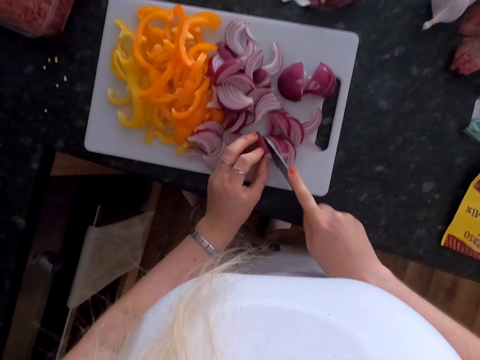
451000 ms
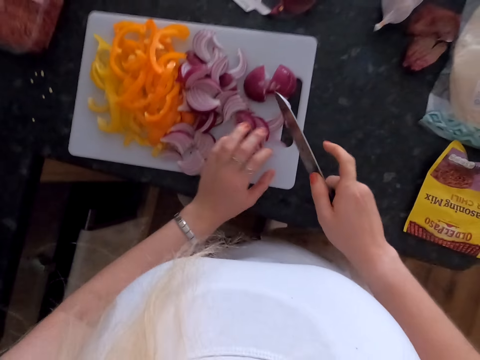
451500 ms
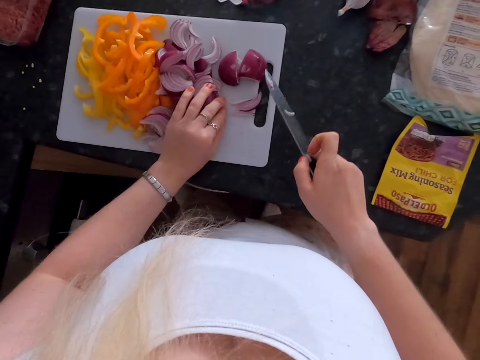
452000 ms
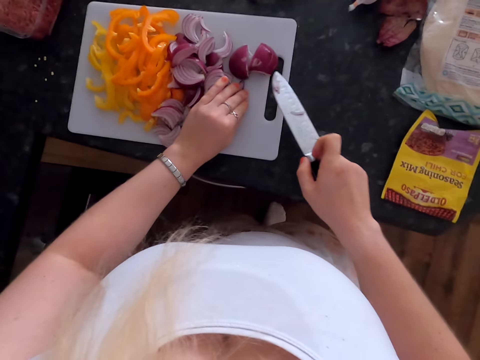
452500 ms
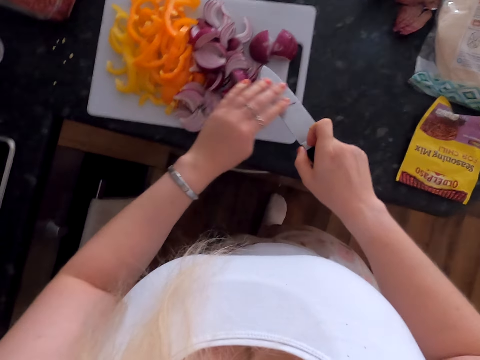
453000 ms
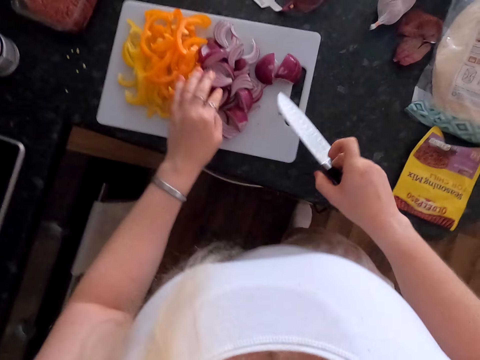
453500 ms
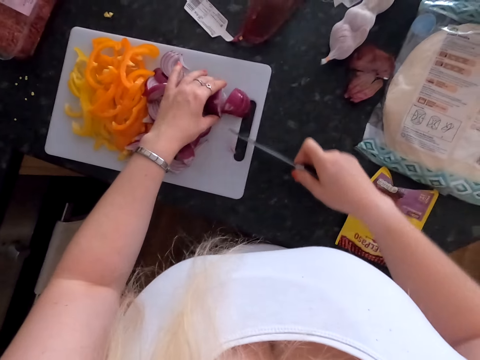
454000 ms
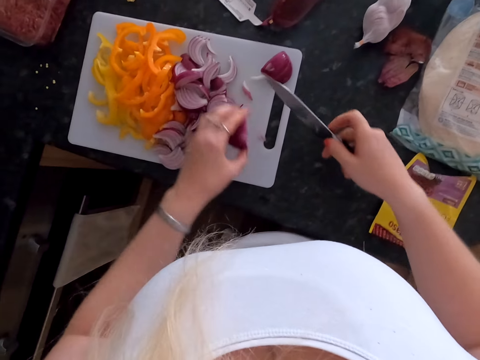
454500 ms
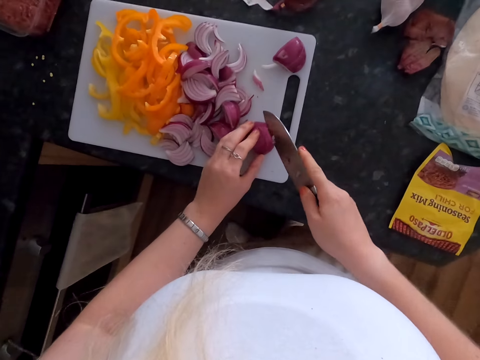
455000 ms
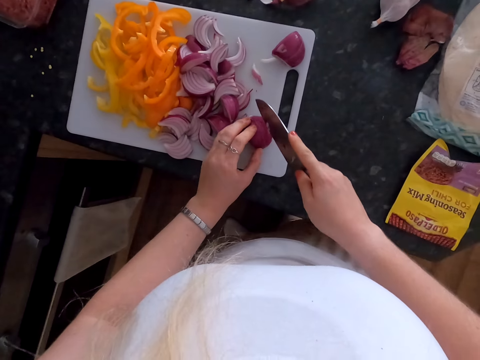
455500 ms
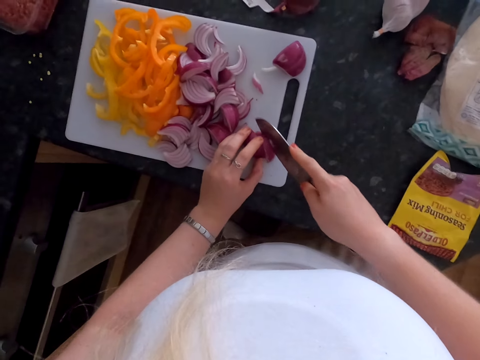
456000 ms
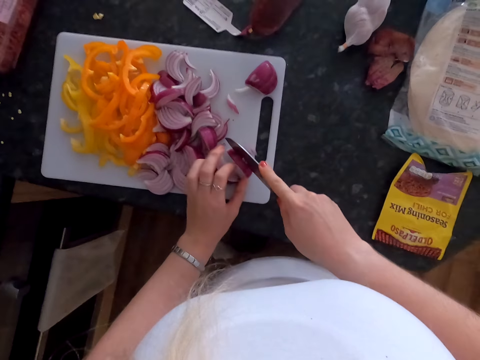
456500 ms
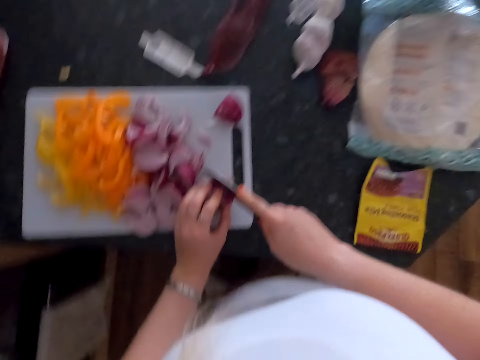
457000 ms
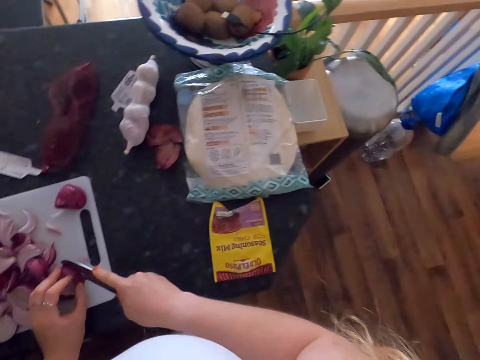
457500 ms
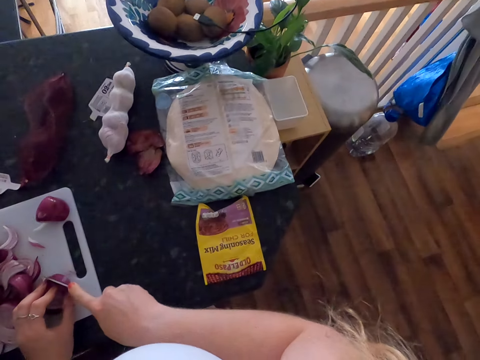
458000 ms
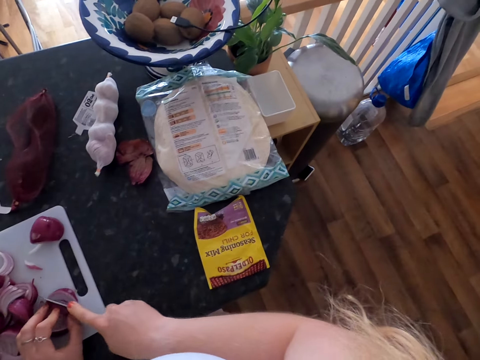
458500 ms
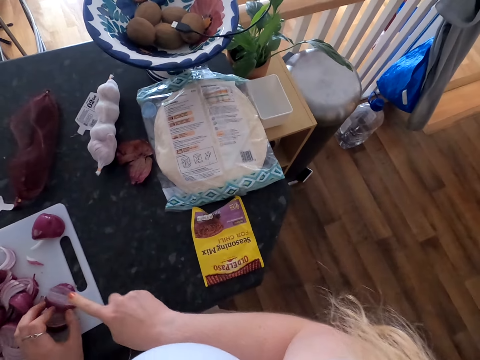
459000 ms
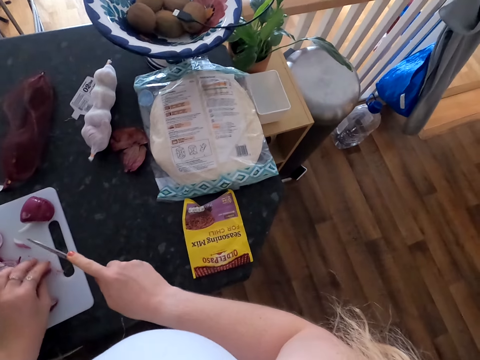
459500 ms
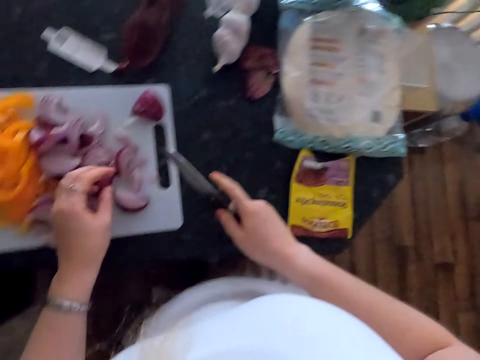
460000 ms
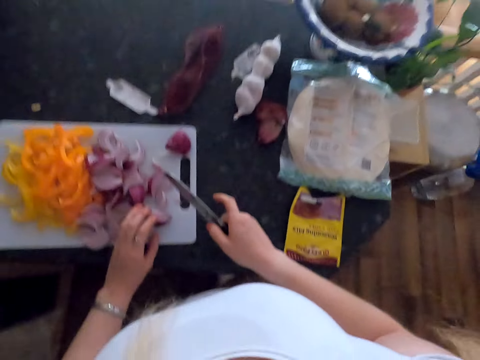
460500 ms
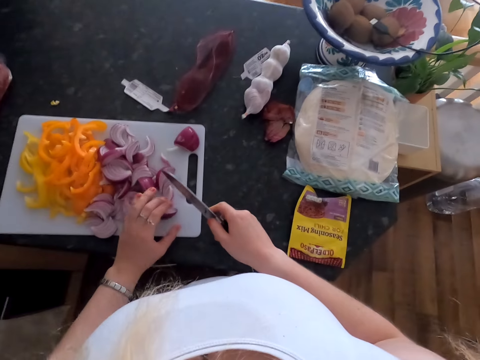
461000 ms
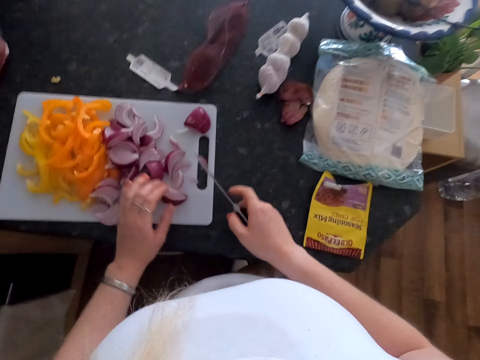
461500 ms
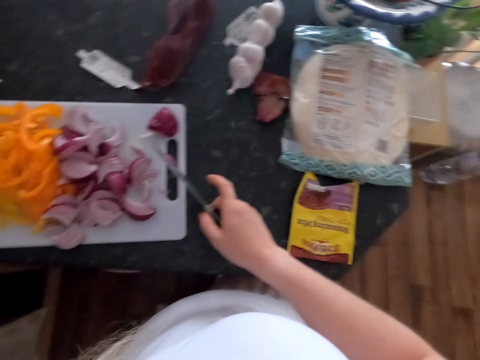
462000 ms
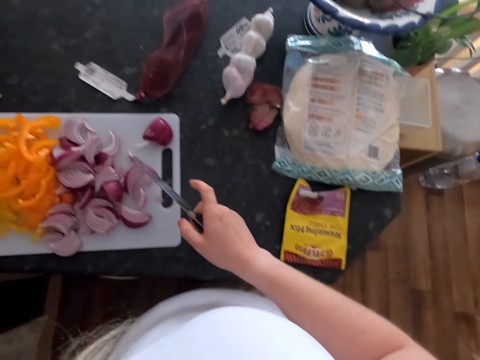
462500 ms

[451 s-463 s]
The camera wearer moves onions. They remove an onion from the knife. They pick up the onion. They move the onion. They put the onion on the cutting board. They slice the onion. They move the onions.

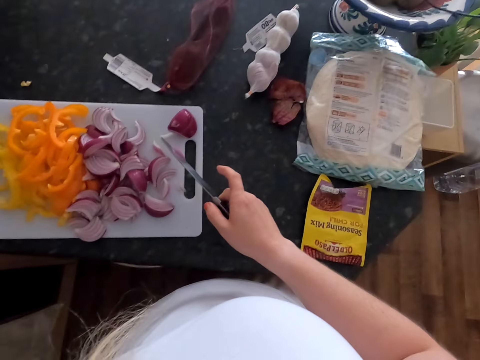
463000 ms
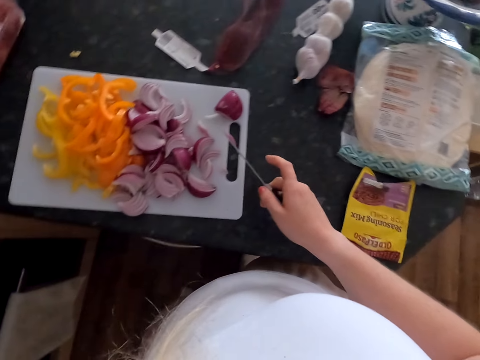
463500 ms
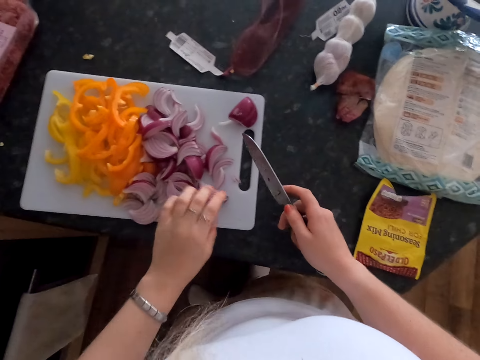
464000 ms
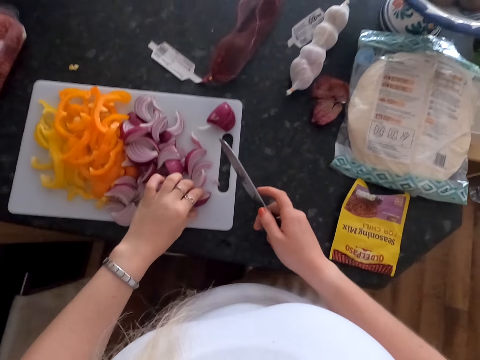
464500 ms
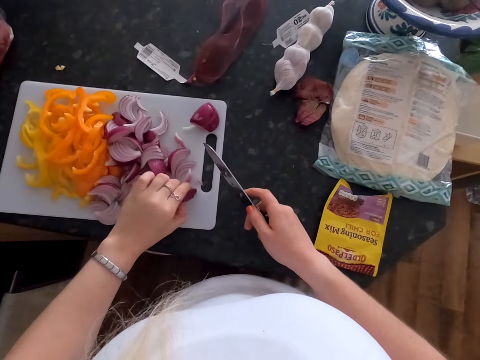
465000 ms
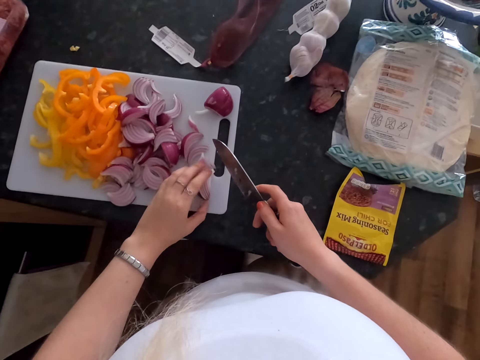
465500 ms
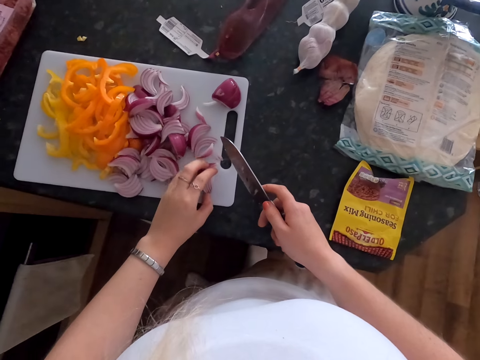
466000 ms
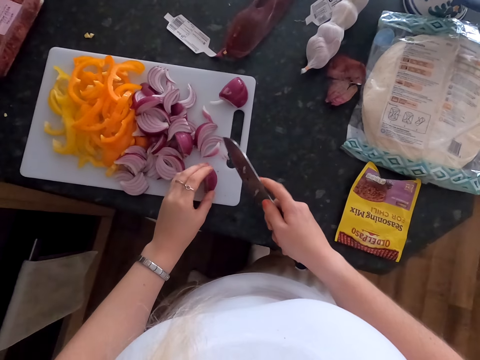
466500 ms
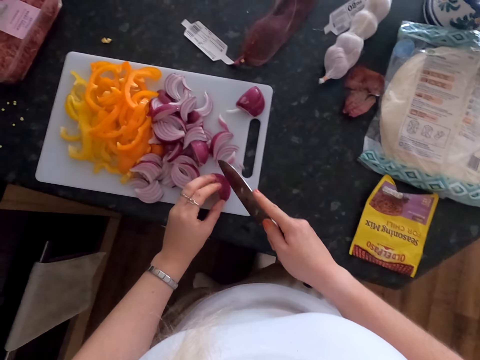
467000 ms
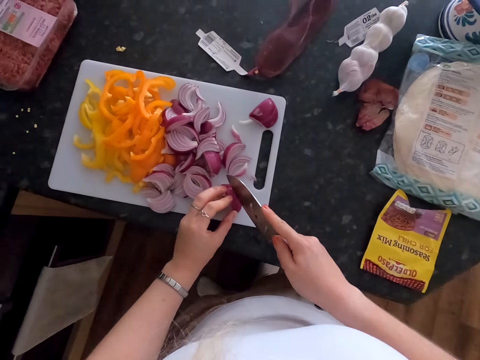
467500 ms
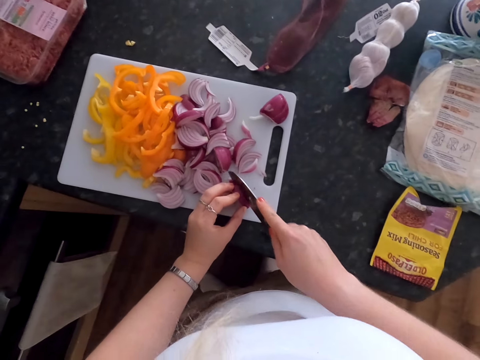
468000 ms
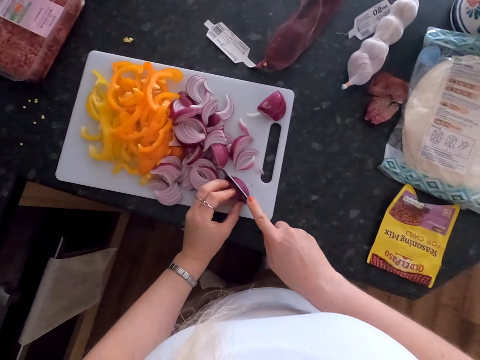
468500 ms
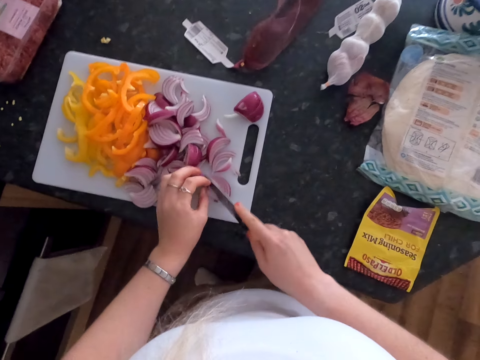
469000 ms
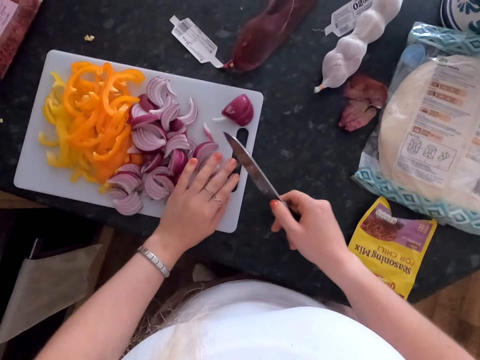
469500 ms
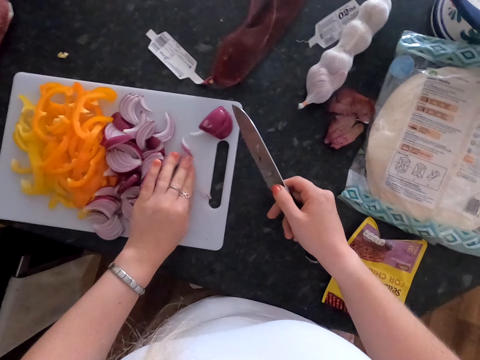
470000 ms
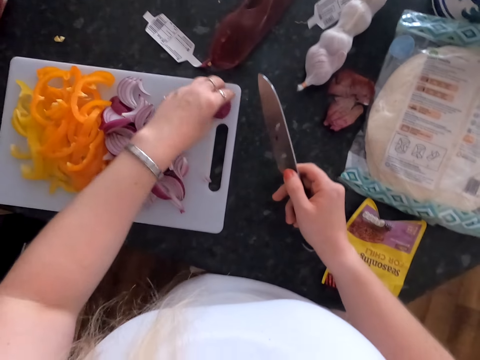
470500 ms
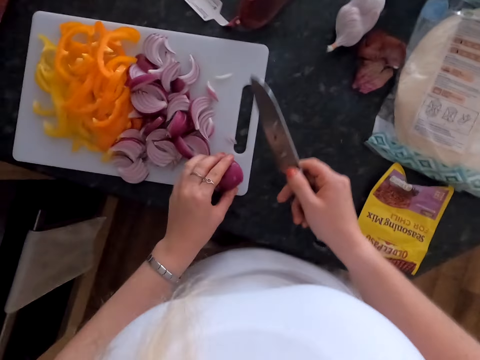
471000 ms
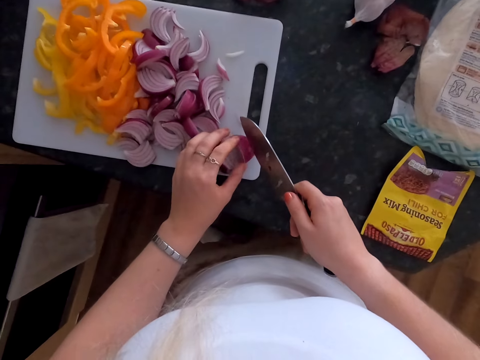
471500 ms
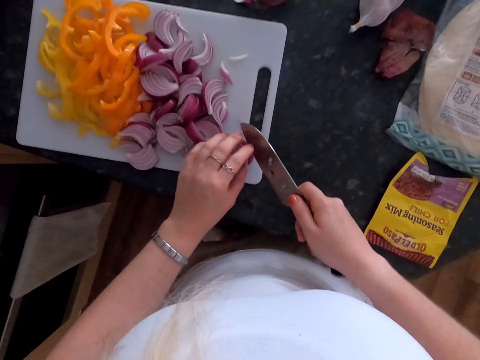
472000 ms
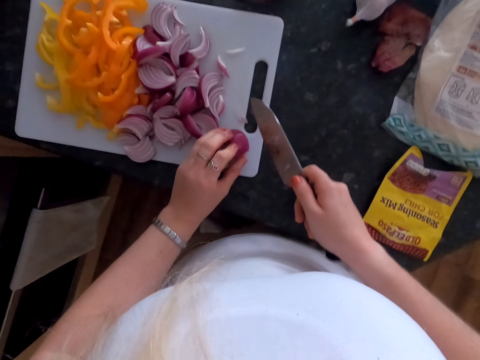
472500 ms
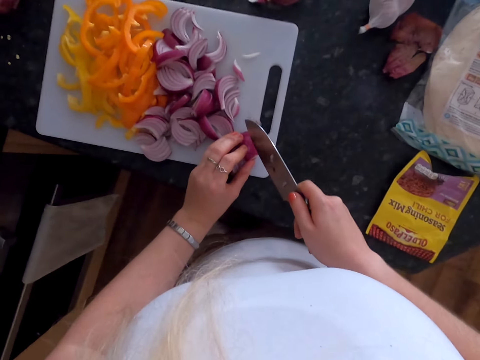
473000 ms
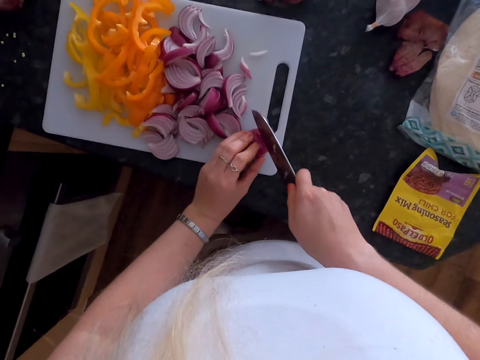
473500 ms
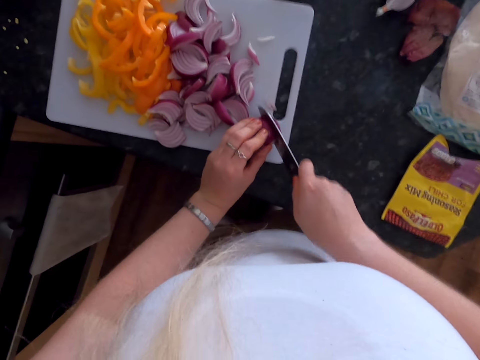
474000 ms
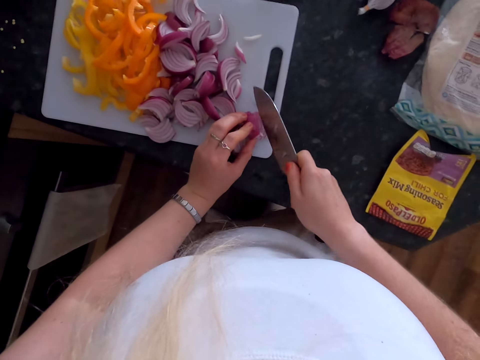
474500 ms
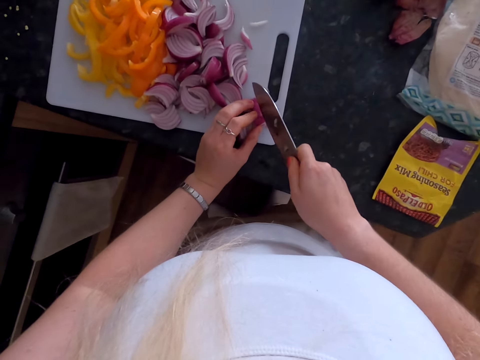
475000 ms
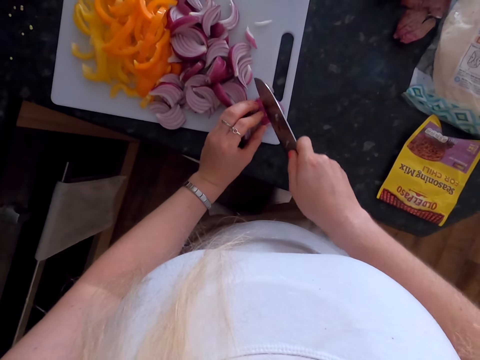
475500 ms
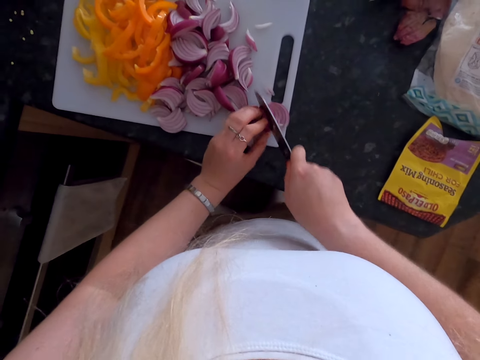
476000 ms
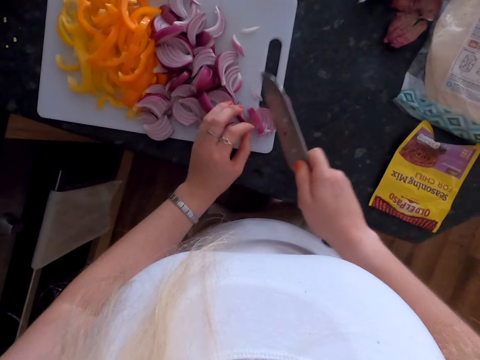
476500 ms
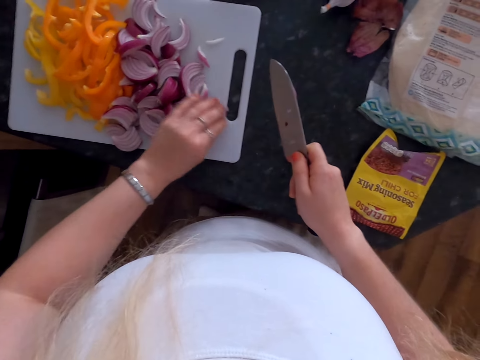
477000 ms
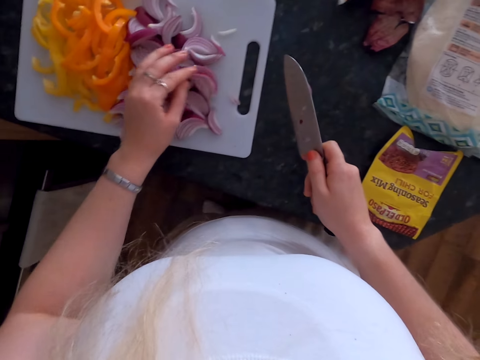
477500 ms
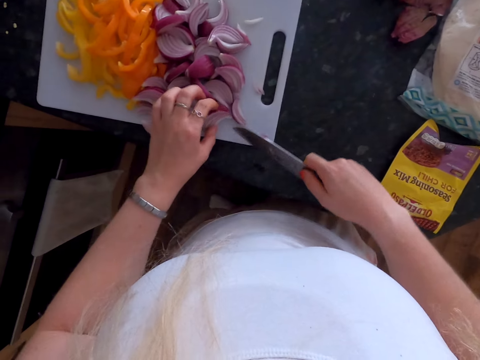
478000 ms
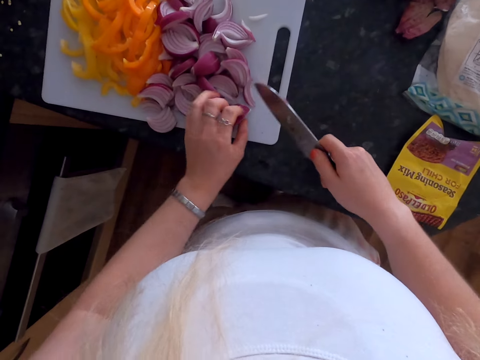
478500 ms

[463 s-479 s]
The camera wearer holds an onion. They slice the onion. They move onions. They pick up the onion. They put the onion on the cutting board. They put the knife on the onion. They slice the onion. They move the onions. They move the onion.
